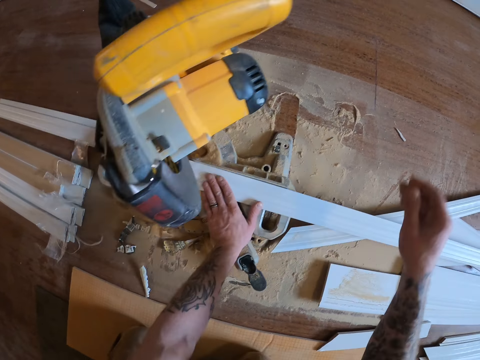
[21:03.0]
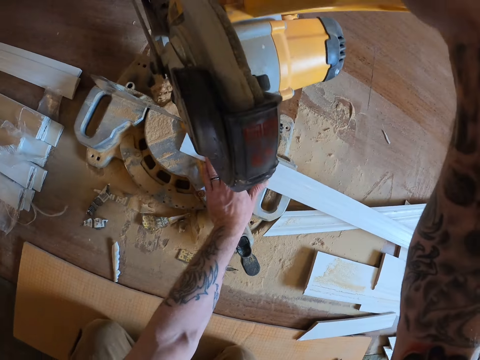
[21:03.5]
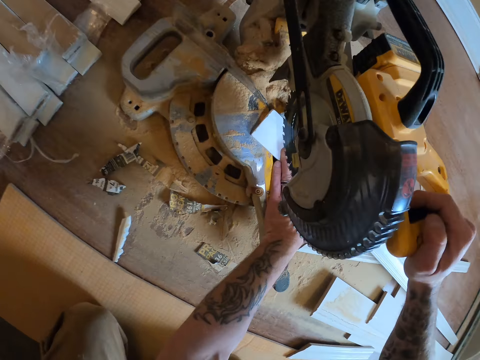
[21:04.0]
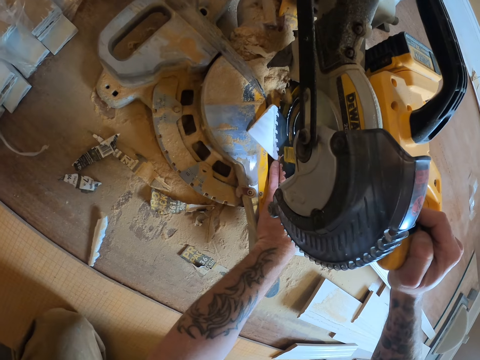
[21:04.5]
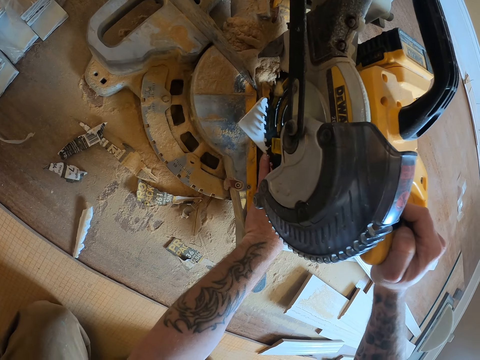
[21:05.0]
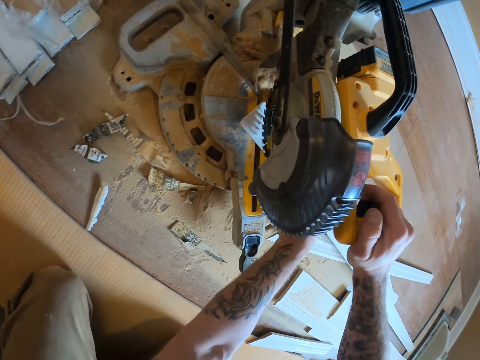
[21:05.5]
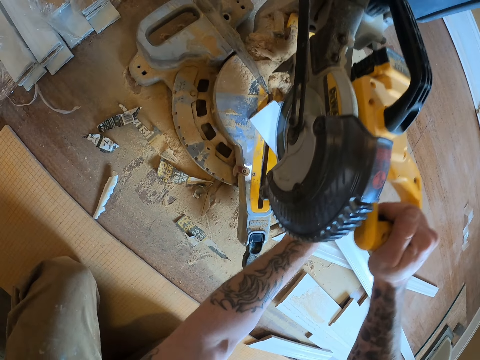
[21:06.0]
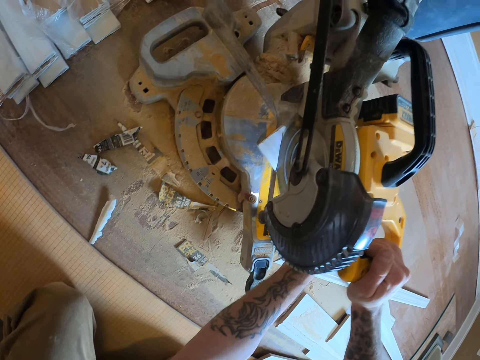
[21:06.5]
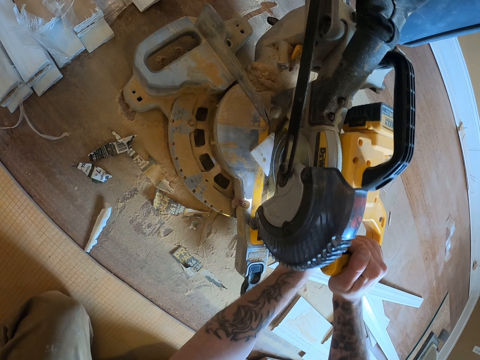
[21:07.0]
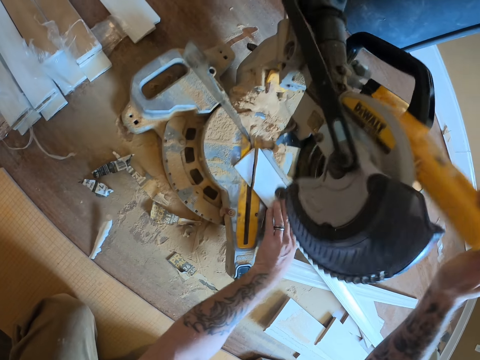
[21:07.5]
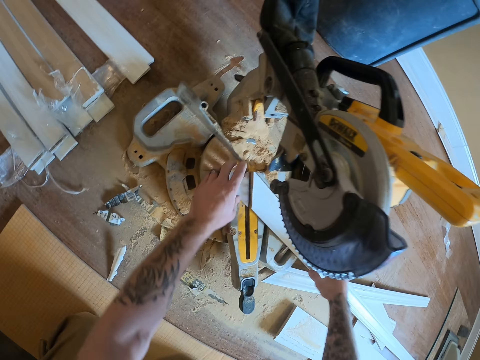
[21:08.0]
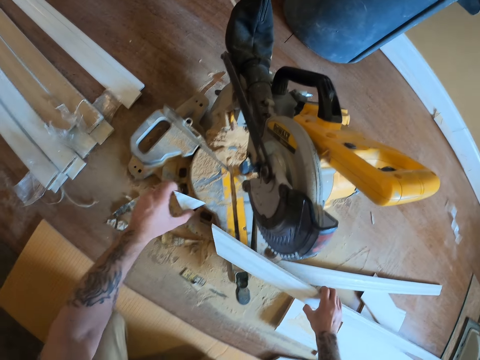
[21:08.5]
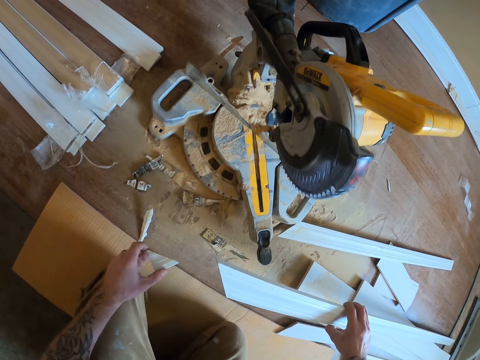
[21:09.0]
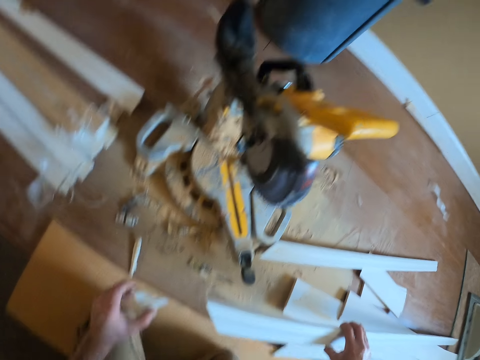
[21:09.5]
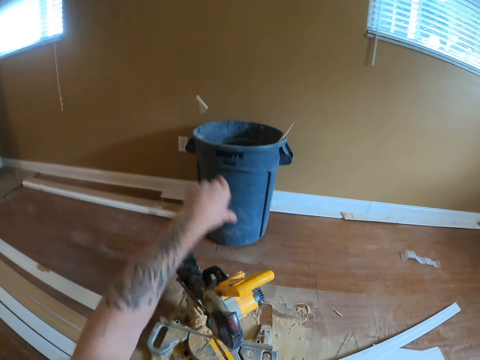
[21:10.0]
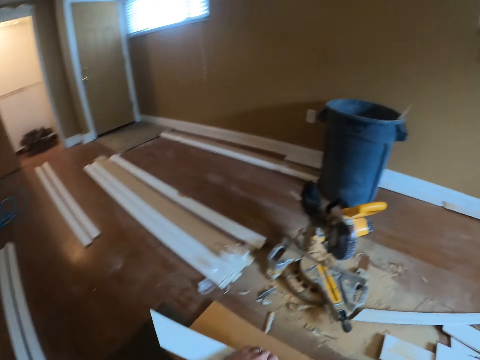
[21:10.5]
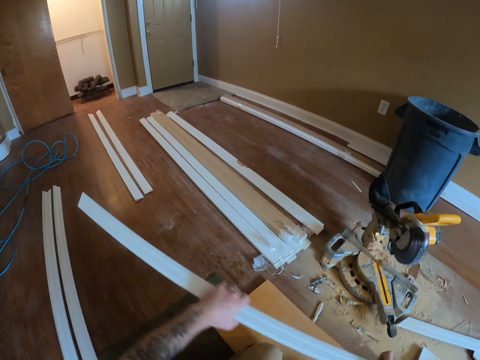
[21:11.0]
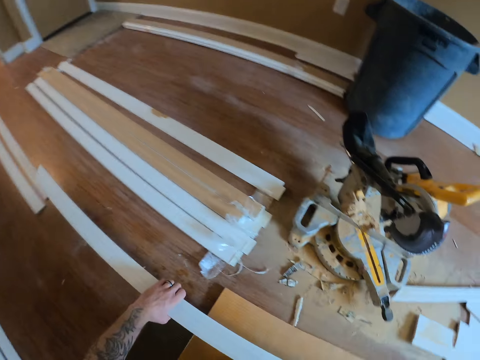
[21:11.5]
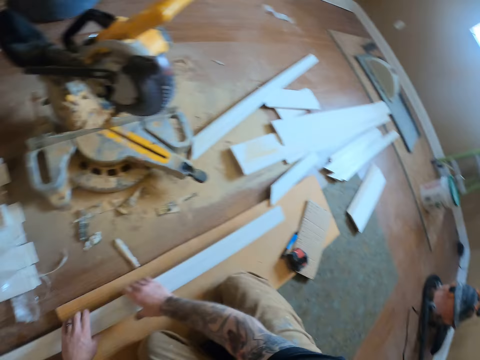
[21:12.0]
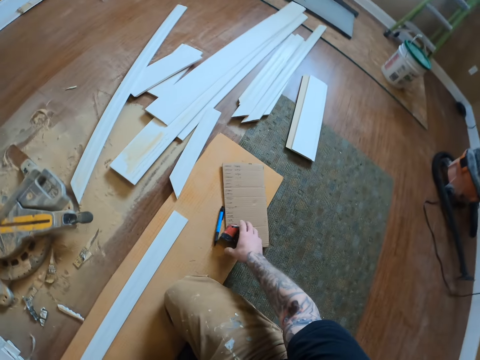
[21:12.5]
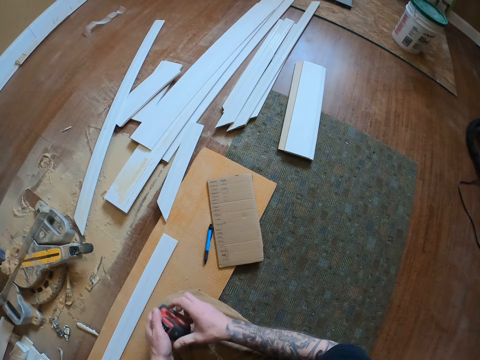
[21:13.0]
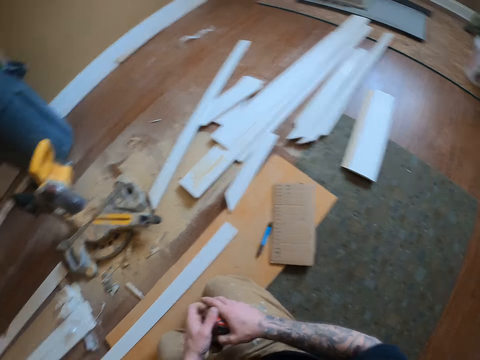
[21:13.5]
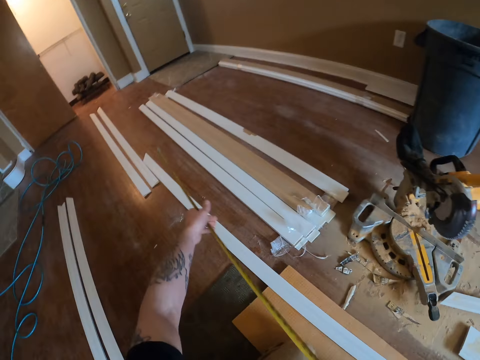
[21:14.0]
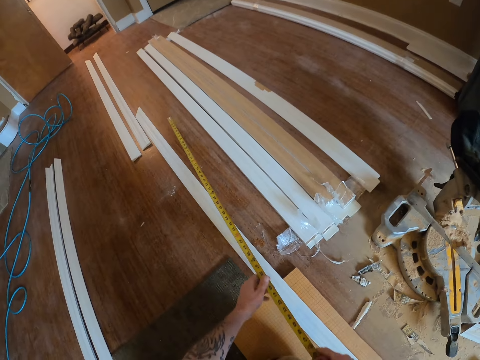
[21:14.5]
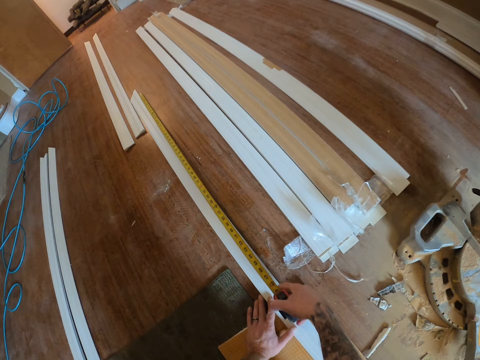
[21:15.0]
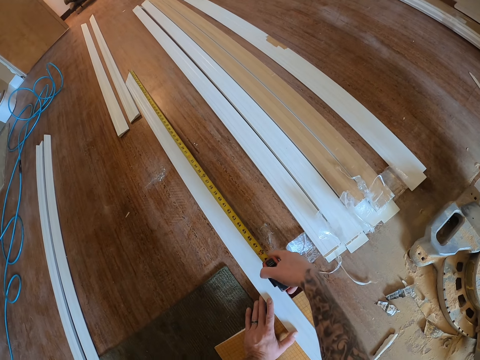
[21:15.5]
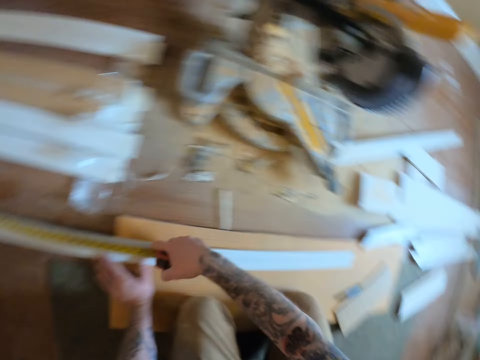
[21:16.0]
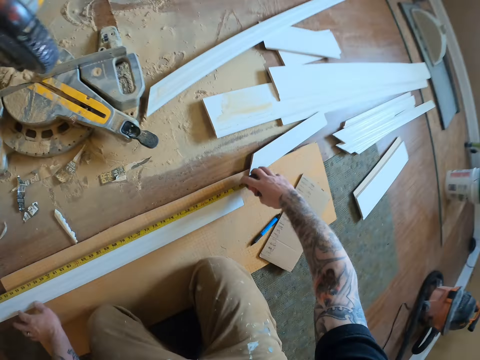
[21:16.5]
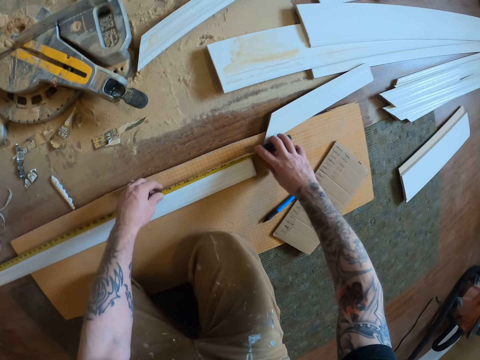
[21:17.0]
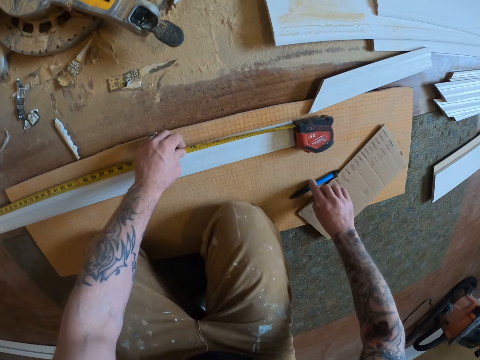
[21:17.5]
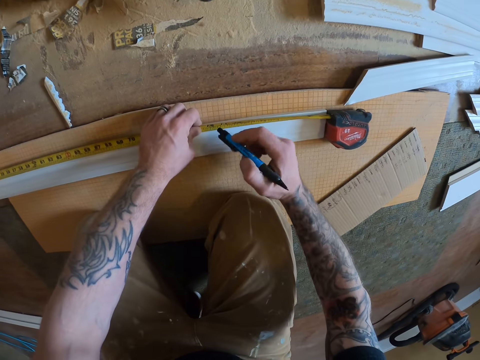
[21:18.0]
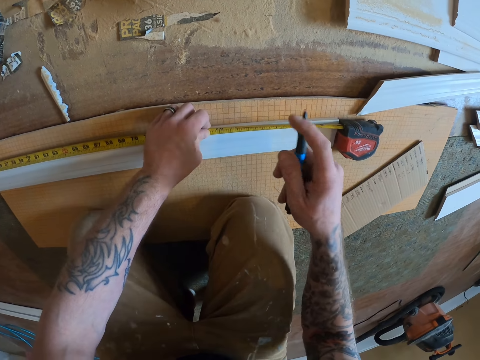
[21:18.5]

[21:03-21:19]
The camera wearer places it on the circular saw. They pull down the circular saw handle. They cut the wood piece. They pick up the wood pieces. They throw the wood in the dust bin. They put down the wood piece. They pick up the tape measure, open the tape measure, and measure the wood piece. They pick up a pen.

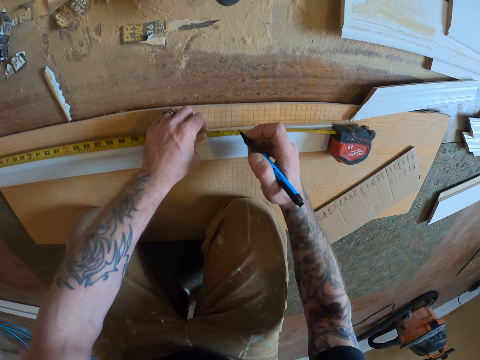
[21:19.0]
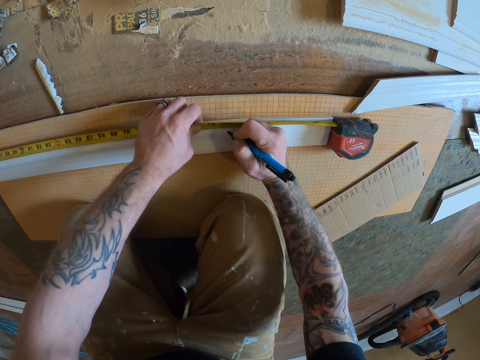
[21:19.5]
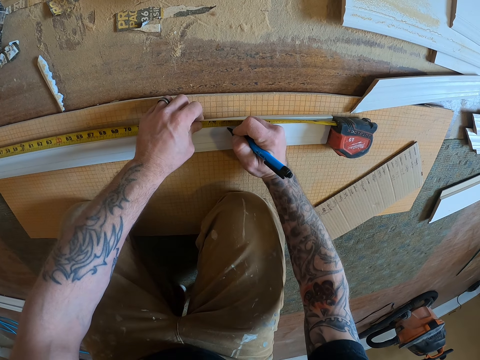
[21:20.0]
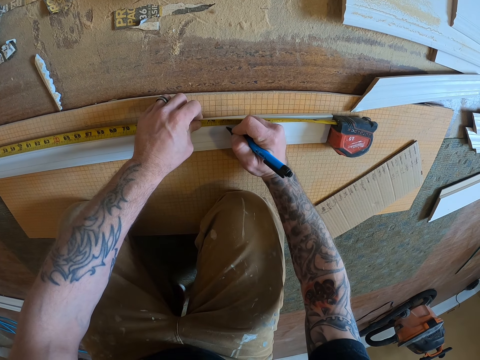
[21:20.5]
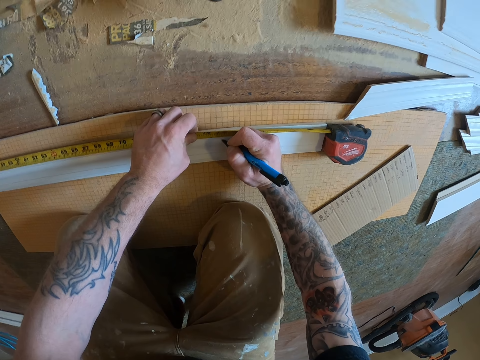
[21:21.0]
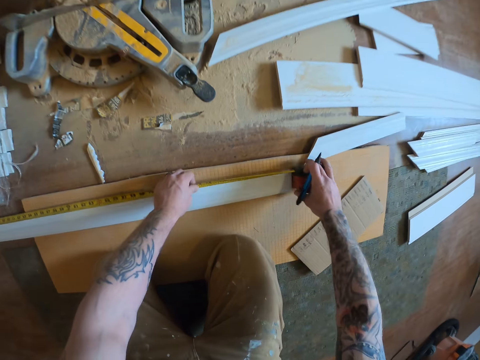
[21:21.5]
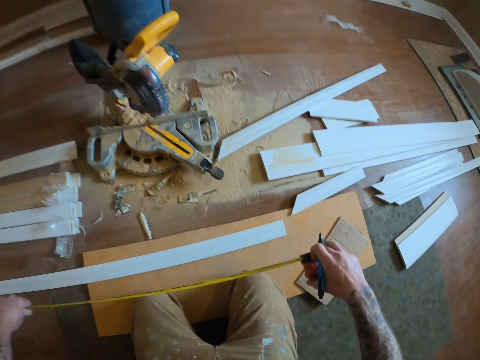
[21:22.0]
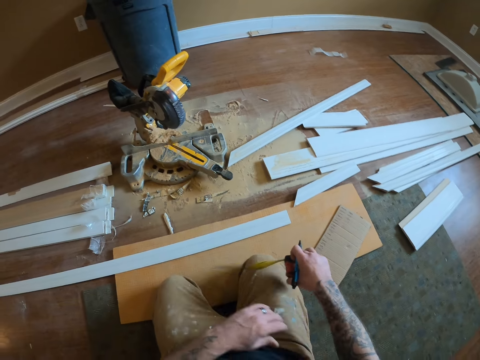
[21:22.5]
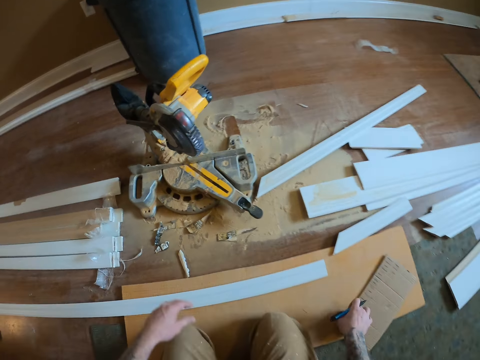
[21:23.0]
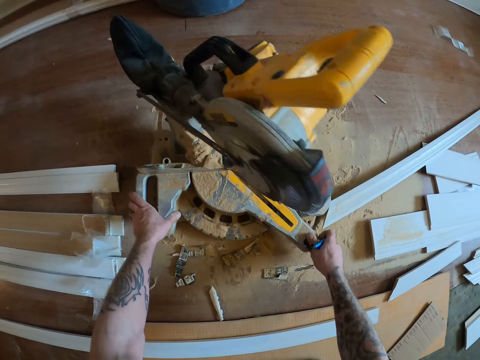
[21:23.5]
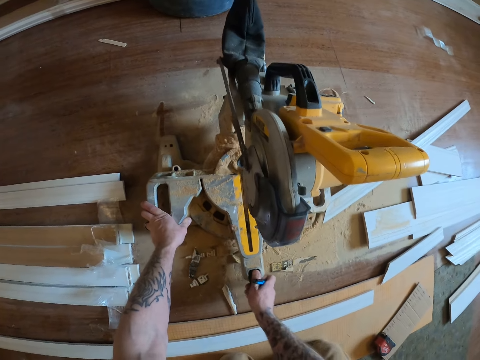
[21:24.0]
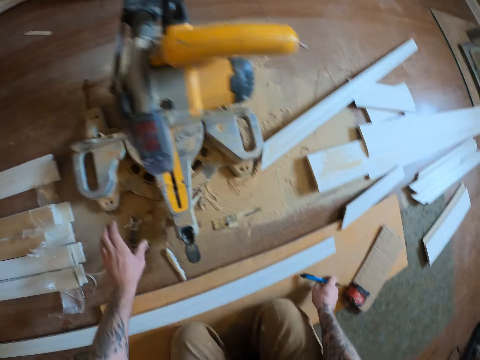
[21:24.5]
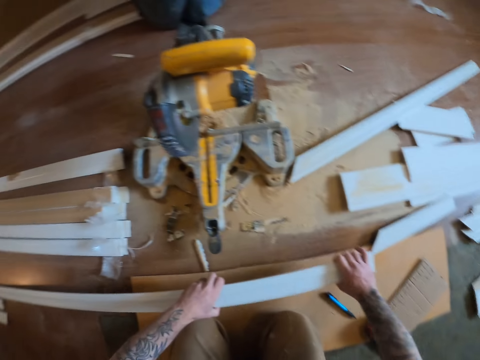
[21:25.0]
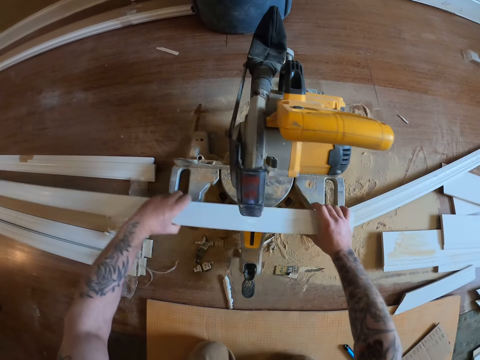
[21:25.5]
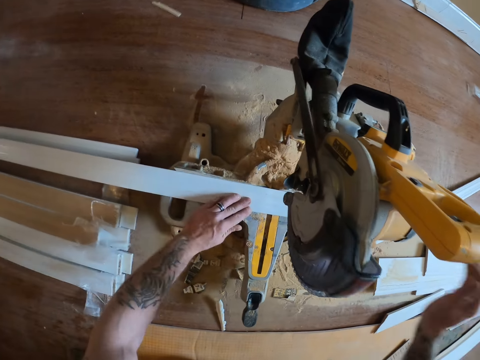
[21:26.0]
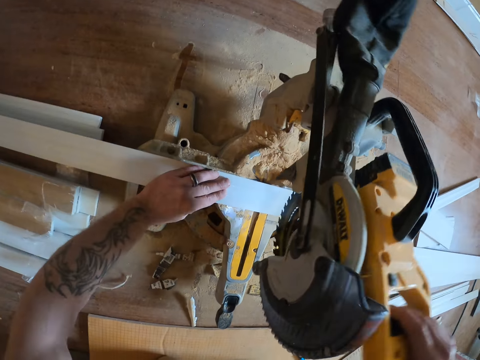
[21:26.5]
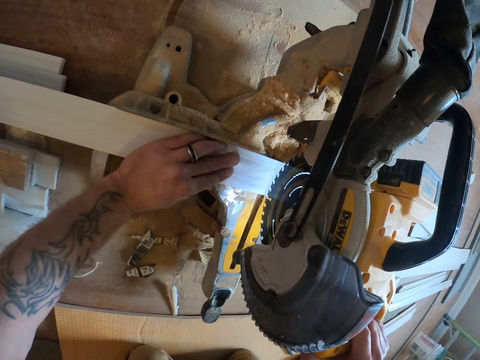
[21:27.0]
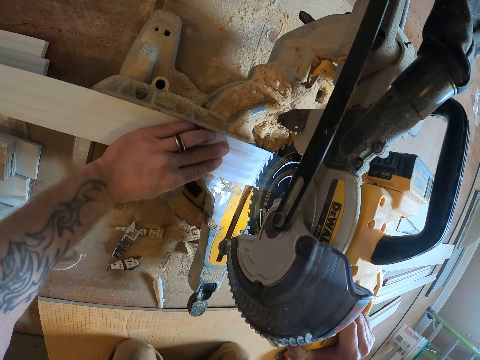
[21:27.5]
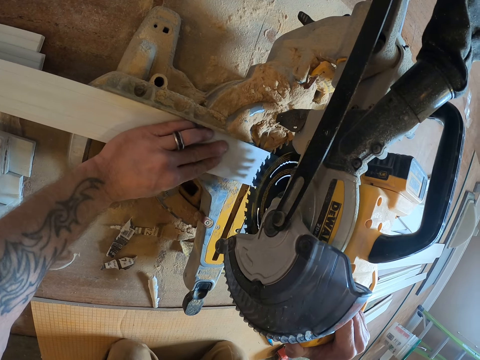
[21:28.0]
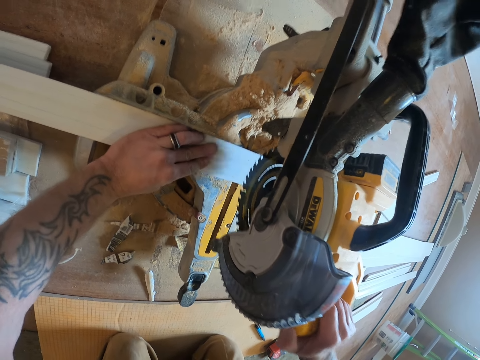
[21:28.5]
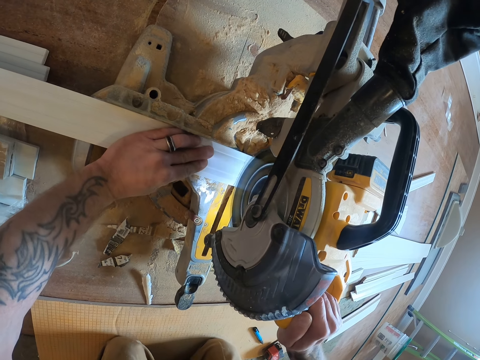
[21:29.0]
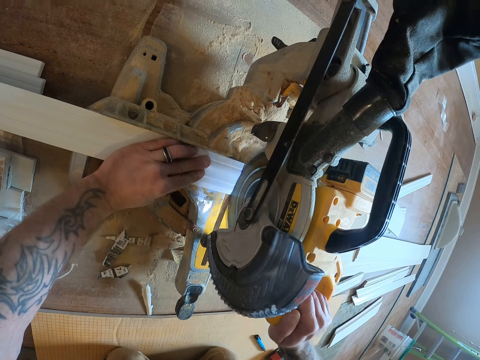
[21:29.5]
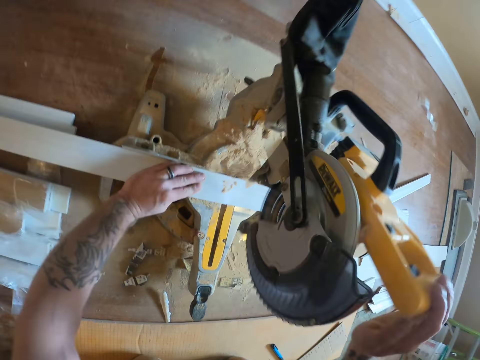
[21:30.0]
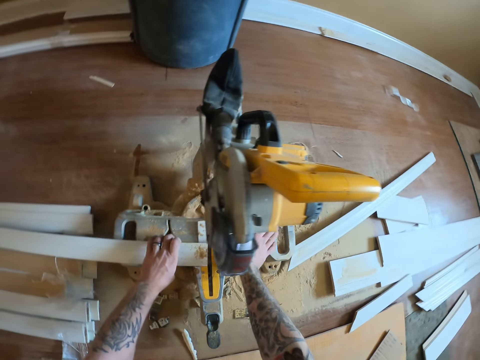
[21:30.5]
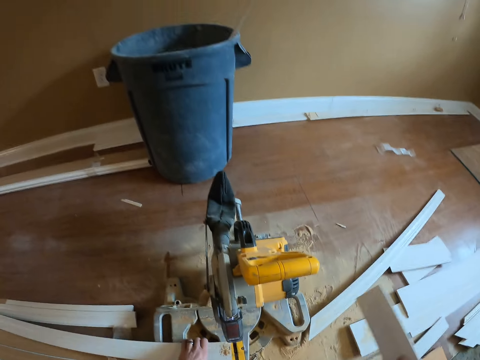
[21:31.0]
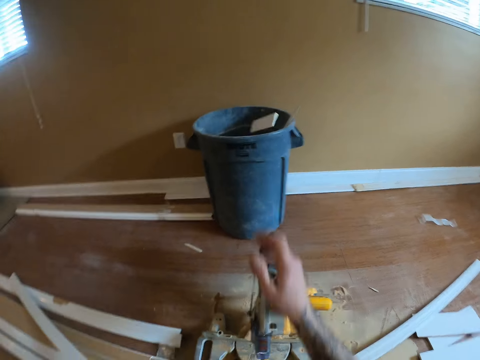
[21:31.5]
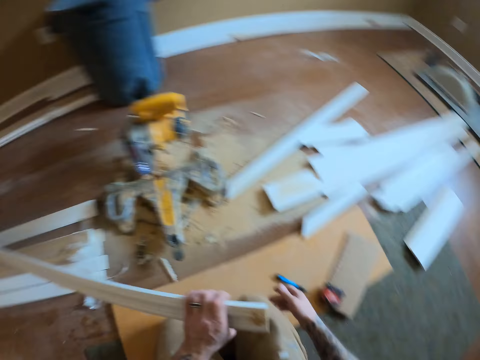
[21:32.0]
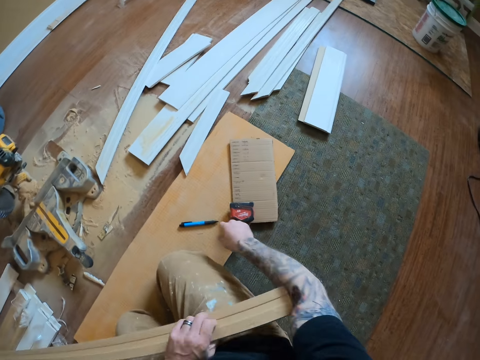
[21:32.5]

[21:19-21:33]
The camera wearer marks the wood piece. They pick up the tape measure and put down the tape measure. They turn the circular saw. They put down the pen. They pick up the wood piece and place the wood piece on the circular saw. They pull down the circular saw handle. They cut the wood piece. They pick up the wood pieces. They throw the wood in the dust bin.
